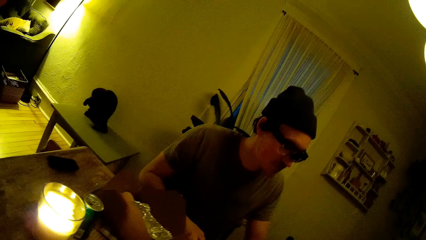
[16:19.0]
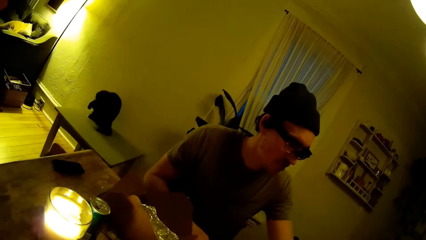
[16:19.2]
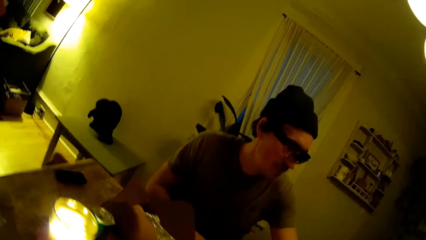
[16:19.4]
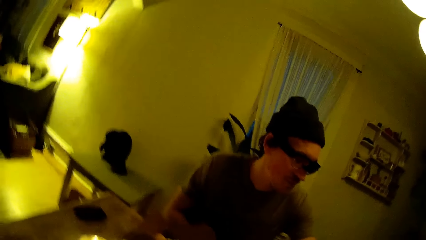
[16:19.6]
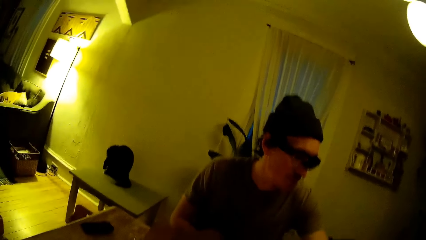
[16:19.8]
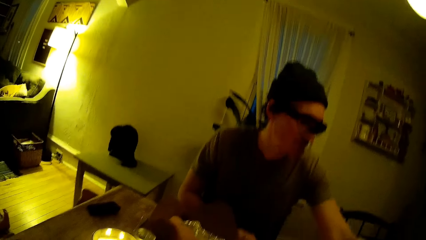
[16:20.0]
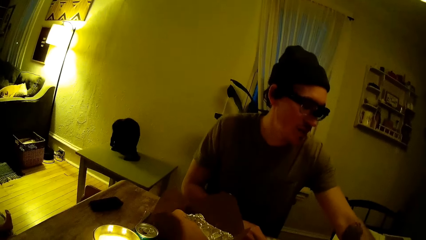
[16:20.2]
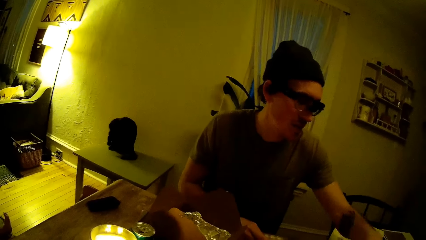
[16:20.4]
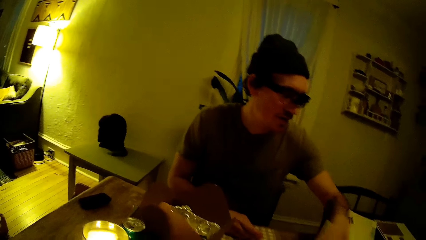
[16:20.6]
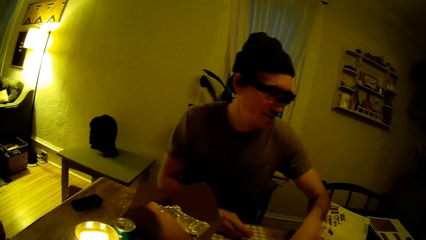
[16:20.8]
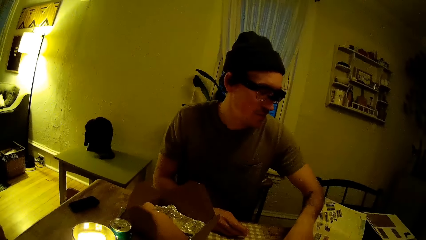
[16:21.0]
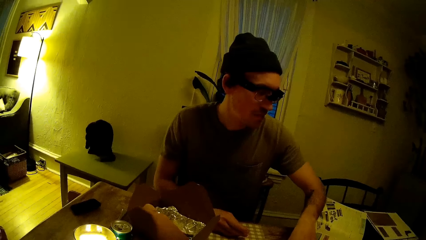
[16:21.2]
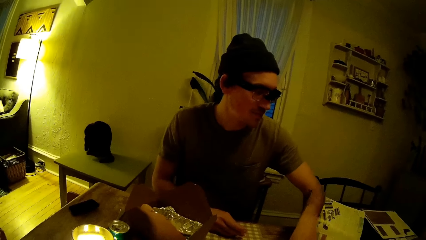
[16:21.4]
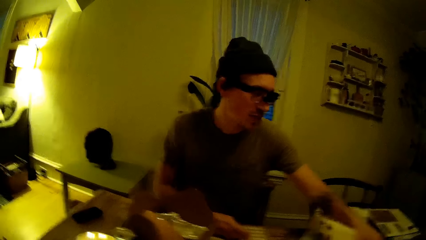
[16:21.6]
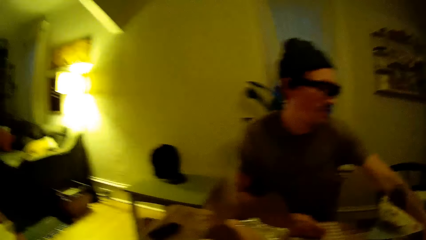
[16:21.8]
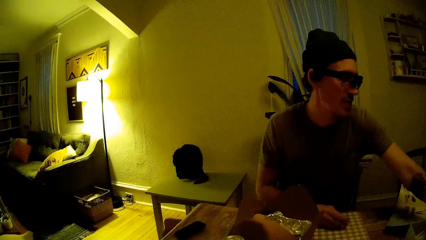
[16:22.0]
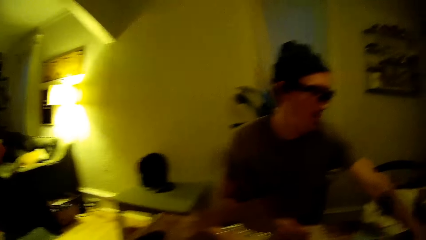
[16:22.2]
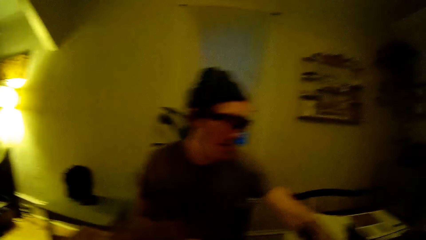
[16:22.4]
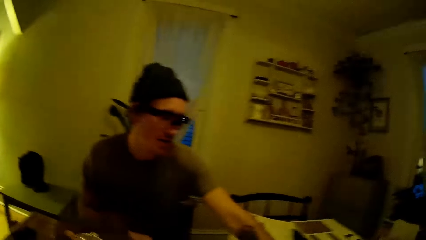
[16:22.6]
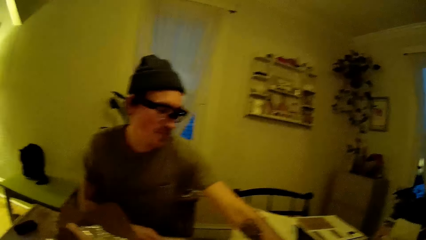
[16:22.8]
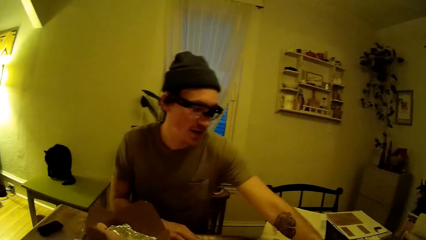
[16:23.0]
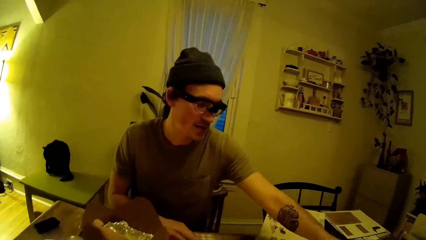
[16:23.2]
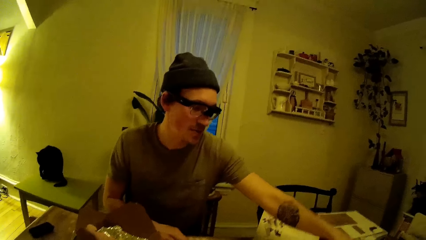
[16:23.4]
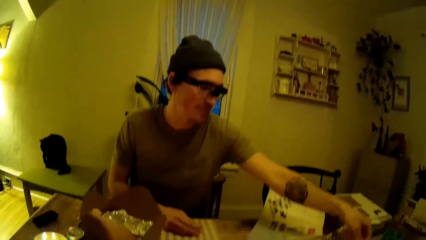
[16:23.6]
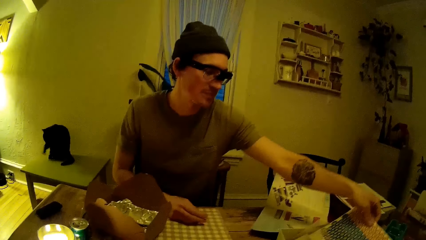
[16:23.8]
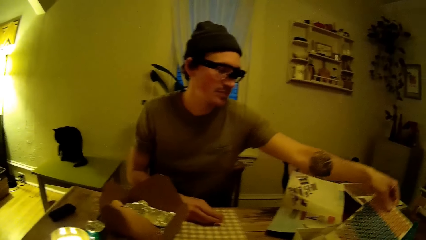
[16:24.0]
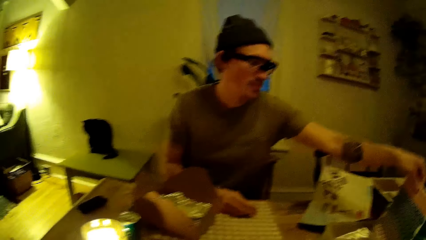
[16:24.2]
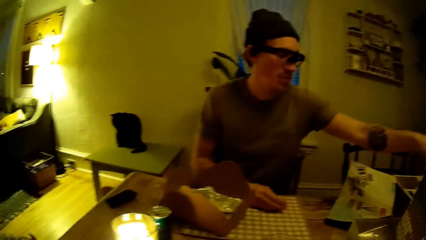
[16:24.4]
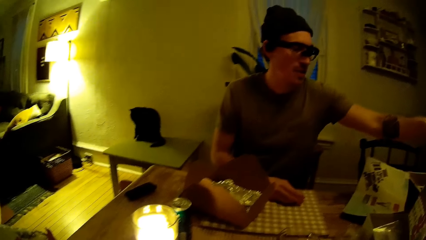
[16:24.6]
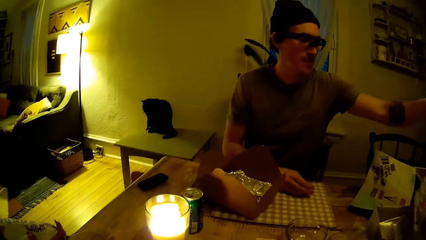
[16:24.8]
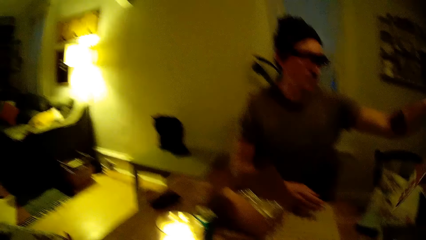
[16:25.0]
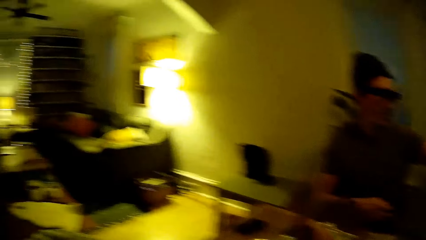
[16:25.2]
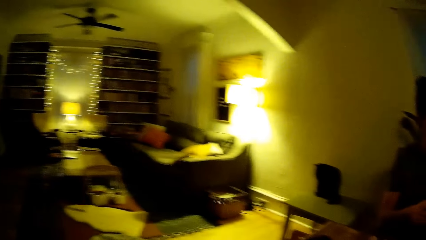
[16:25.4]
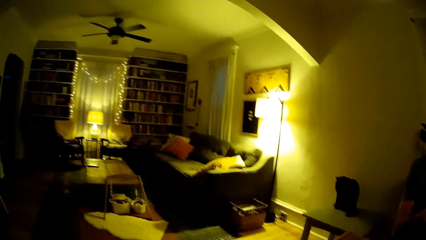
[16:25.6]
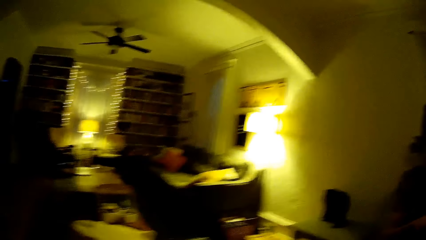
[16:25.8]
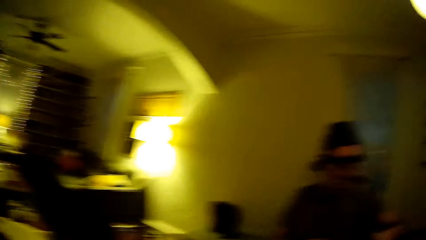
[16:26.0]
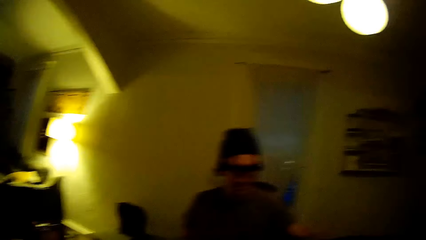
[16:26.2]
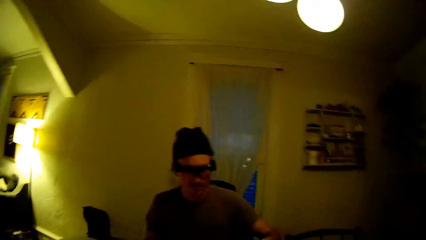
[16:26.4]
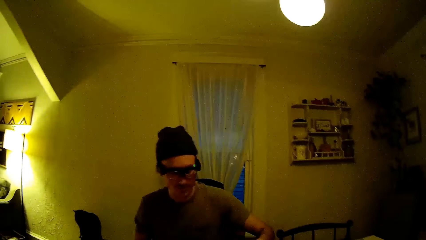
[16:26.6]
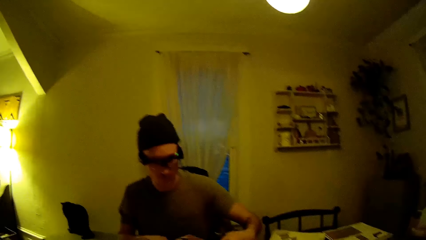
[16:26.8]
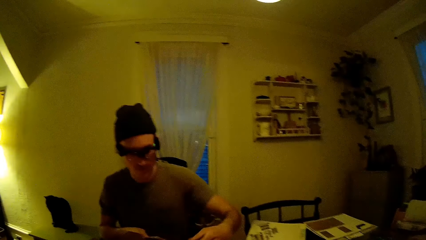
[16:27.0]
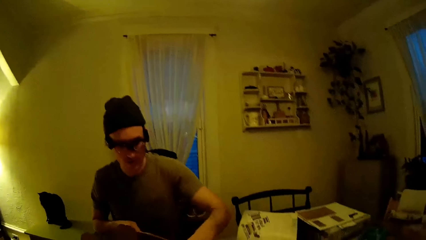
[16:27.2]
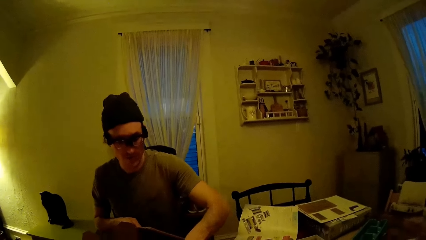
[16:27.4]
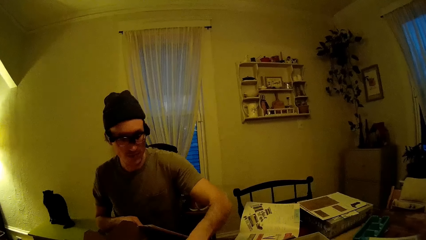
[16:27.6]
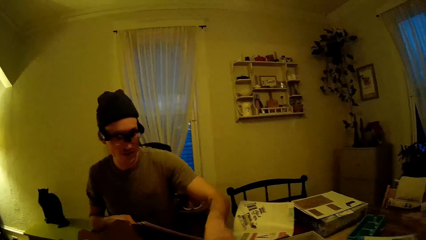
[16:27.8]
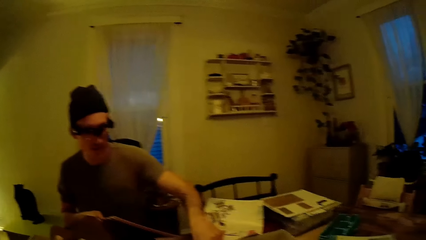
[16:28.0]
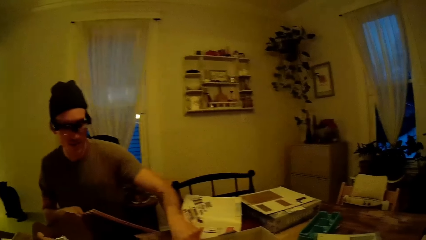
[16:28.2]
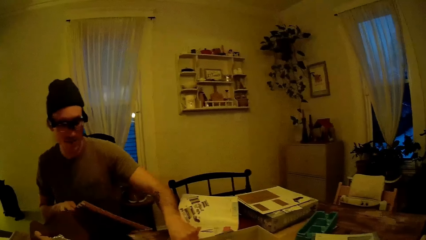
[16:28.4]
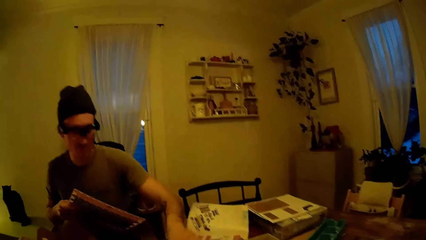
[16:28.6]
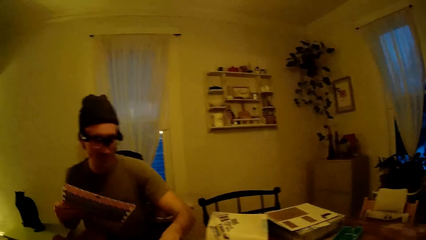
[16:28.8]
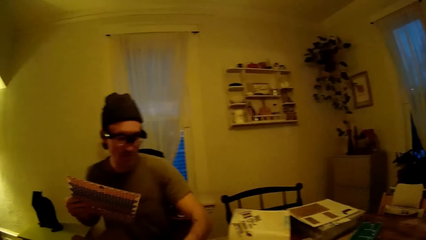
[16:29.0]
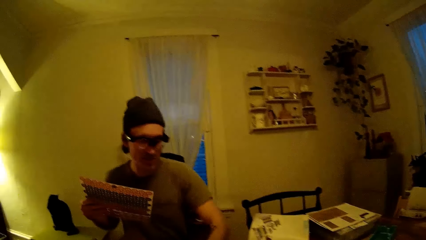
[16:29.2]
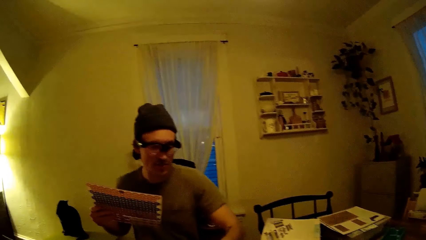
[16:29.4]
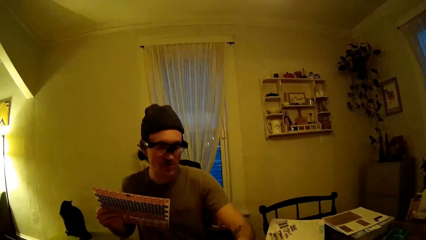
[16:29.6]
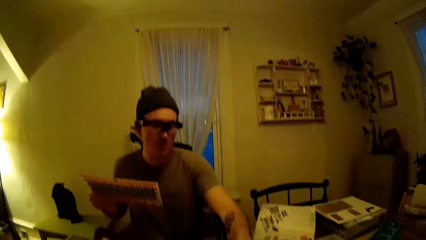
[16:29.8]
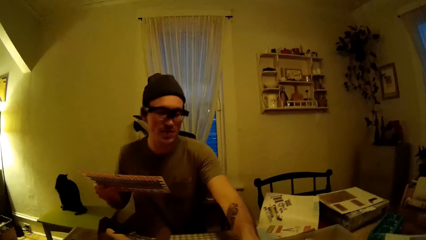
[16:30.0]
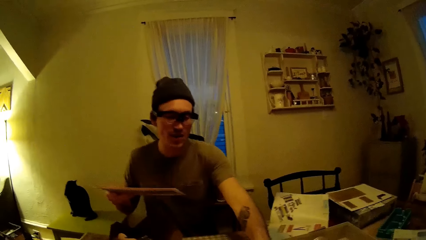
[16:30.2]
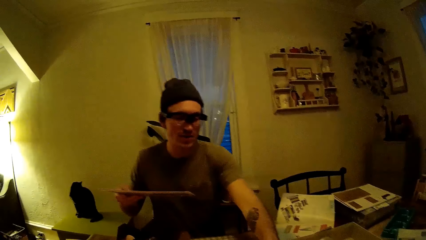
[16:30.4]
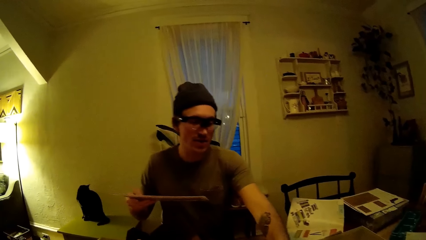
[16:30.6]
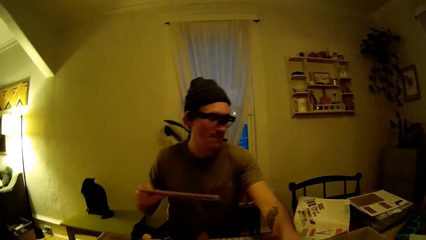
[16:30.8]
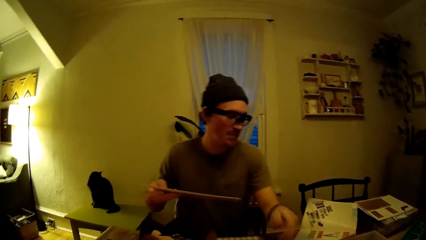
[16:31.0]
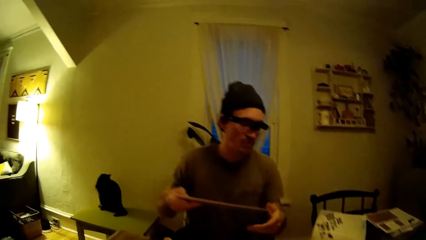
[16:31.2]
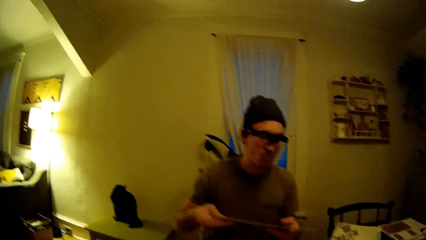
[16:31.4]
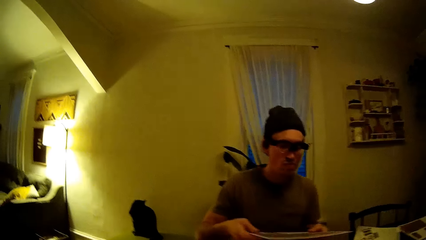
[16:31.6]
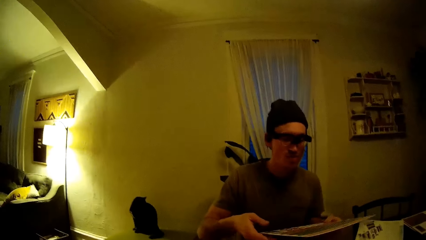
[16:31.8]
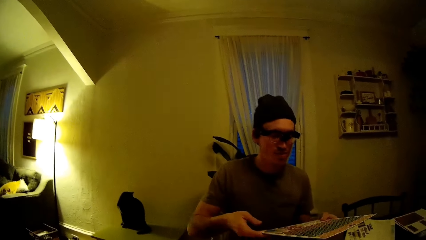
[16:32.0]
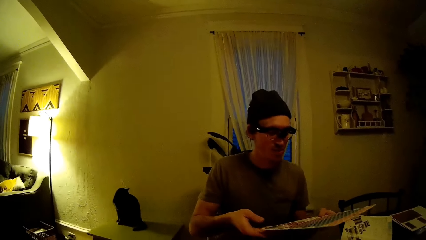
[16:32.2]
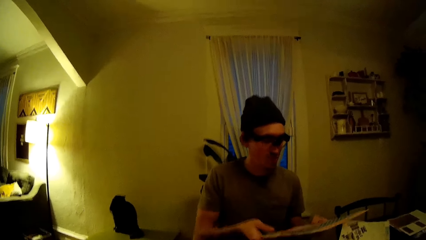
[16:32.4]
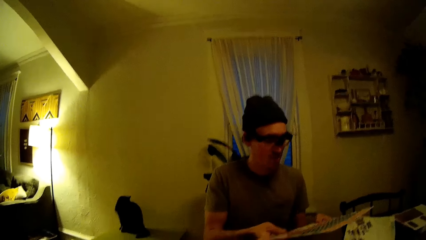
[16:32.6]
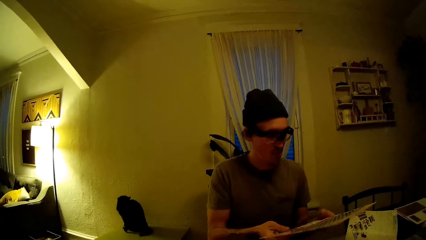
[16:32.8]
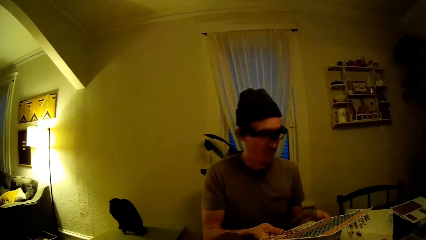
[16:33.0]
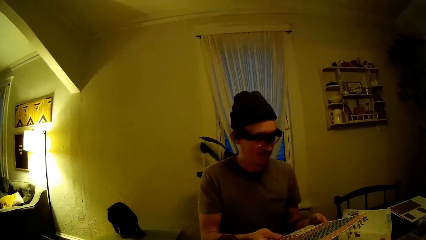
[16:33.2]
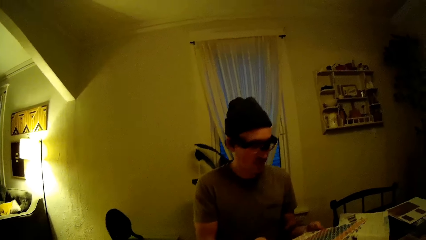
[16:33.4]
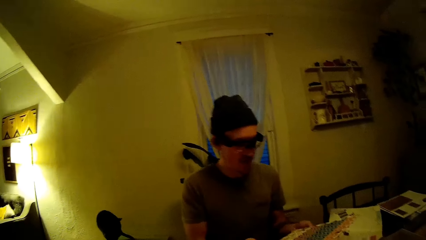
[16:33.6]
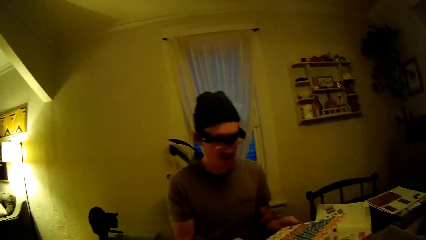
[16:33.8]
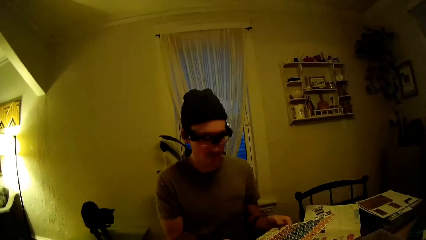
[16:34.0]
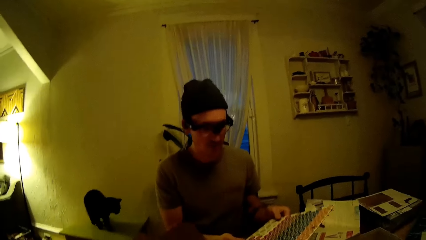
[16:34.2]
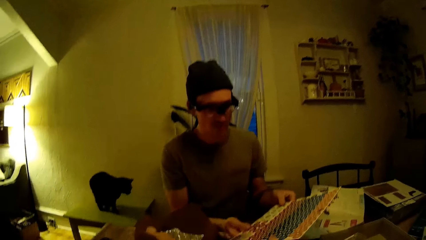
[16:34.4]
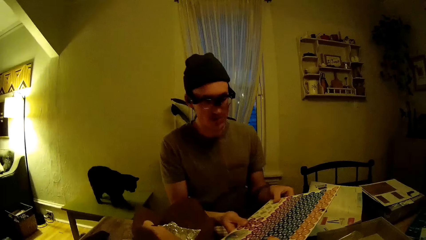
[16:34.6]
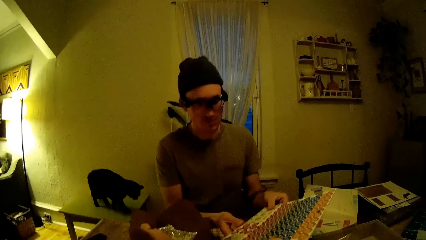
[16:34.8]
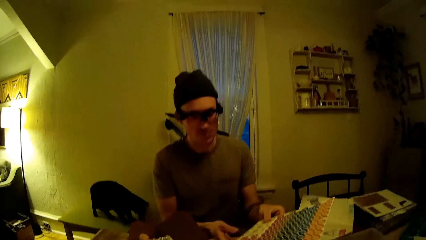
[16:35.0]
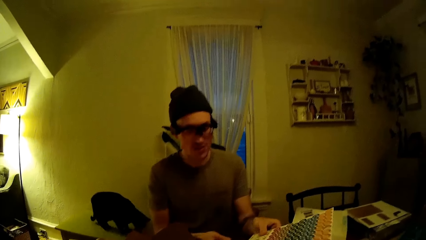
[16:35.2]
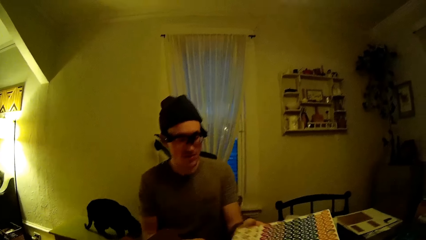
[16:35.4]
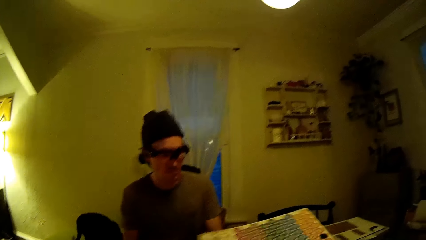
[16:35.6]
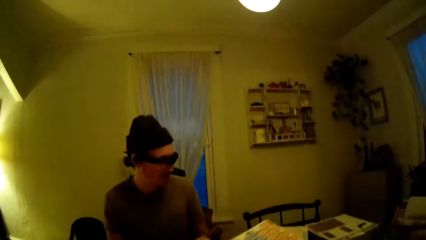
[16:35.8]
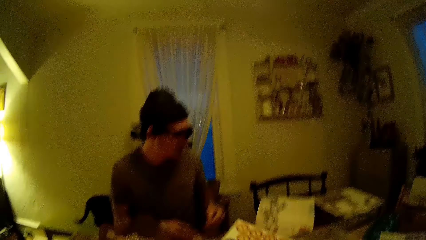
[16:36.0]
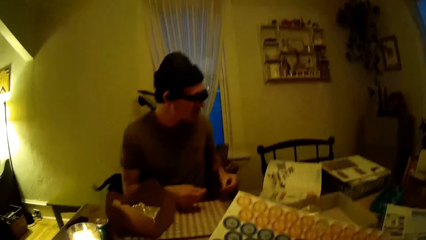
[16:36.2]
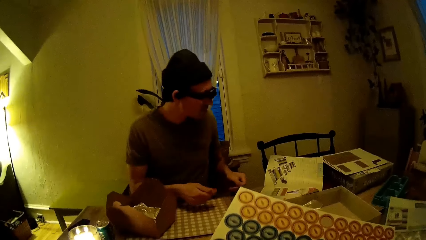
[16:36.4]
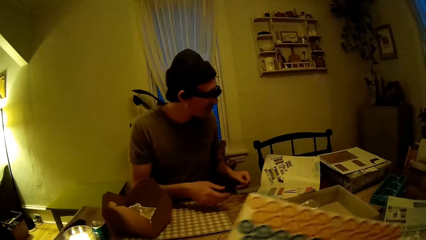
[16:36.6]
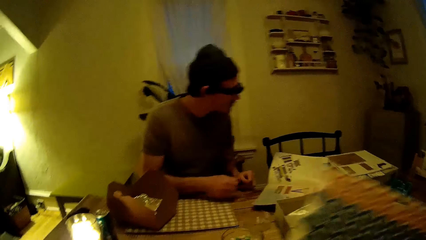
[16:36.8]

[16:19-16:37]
The camera wearer looks at the man. They look around. The man holds up something, converses with the camera wearer, and gives something to the camera wearer.
